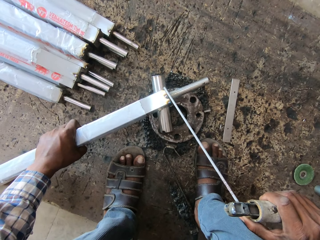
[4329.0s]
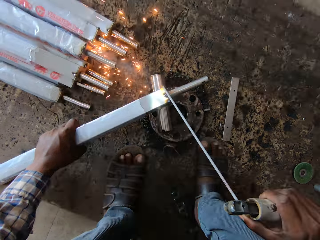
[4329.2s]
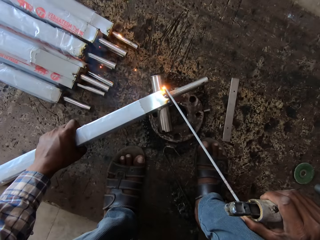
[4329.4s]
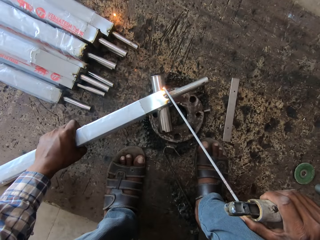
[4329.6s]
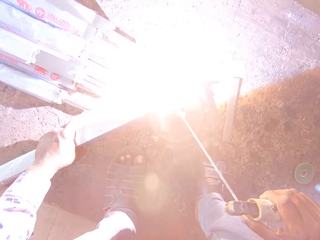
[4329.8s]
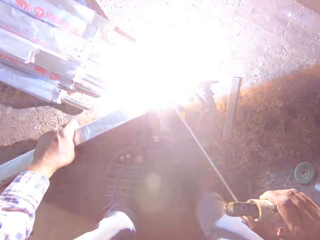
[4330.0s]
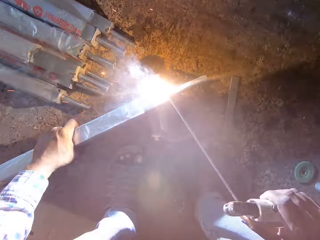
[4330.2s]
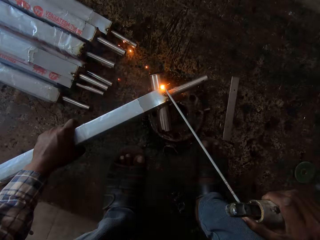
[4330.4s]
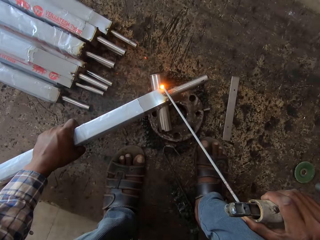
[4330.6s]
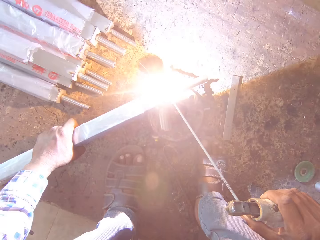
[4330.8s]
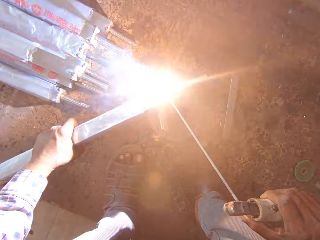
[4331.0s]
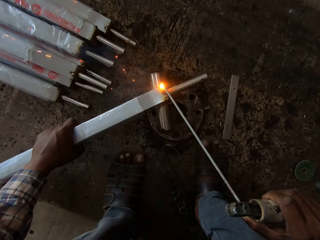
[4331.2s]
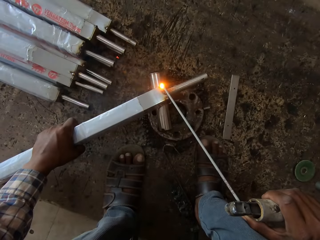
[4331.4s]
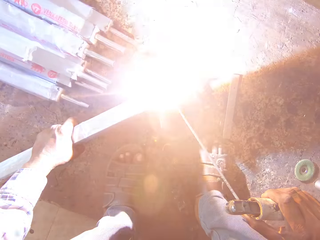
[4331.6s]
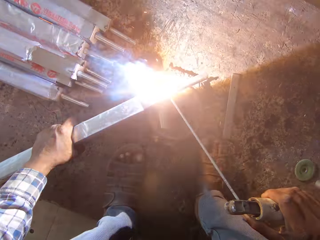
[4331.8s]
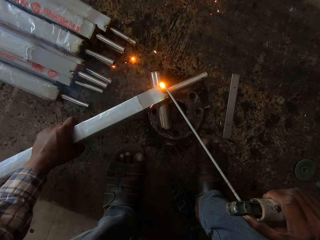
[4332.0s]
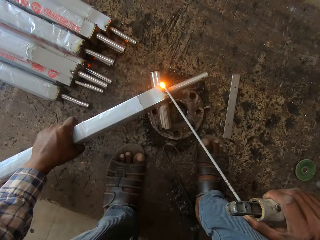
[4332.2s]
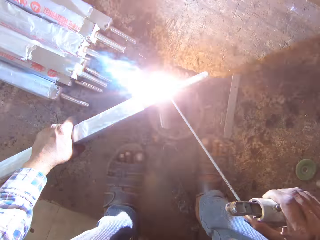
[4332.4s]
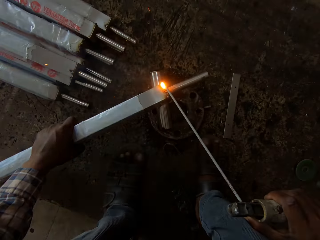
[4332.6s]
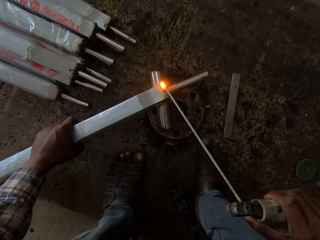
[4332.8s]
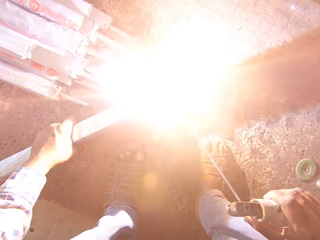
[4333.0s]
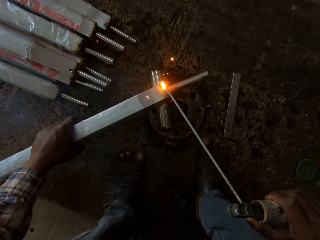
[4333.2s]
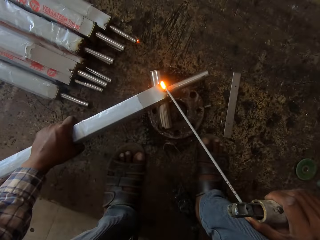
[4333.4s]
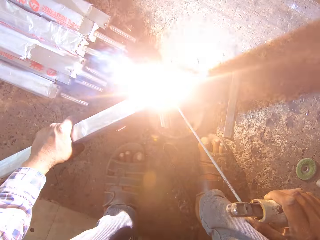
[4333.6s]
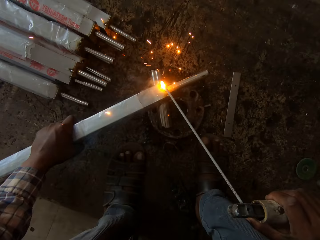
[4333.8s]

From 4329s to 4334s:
The camera wearer welds the square pipe with the electrode holder in his right hand.

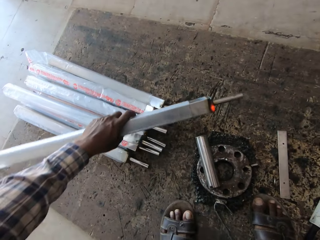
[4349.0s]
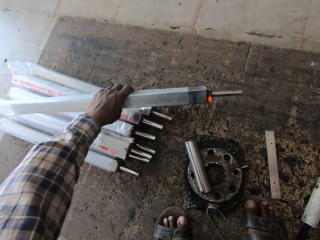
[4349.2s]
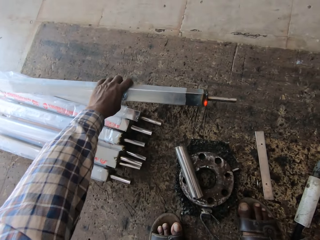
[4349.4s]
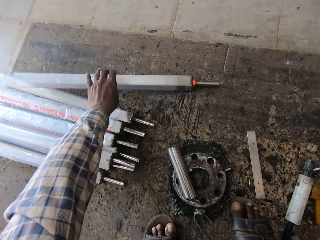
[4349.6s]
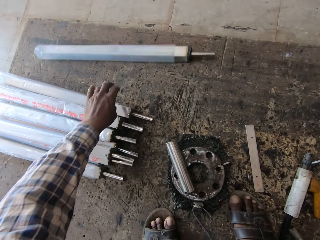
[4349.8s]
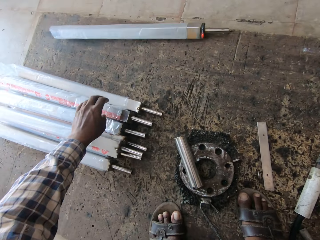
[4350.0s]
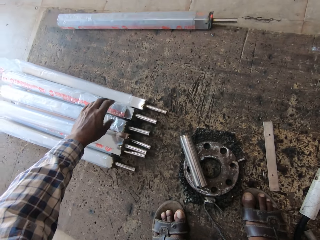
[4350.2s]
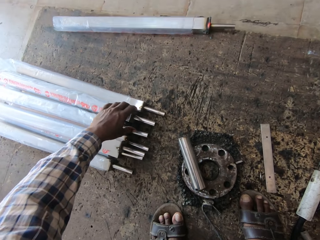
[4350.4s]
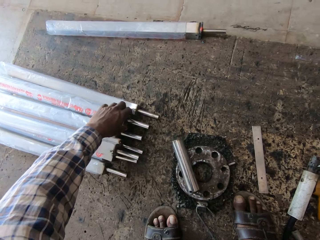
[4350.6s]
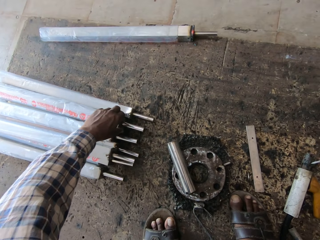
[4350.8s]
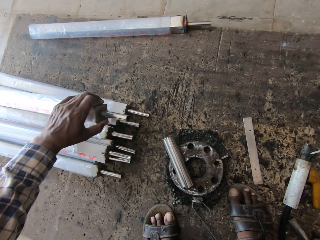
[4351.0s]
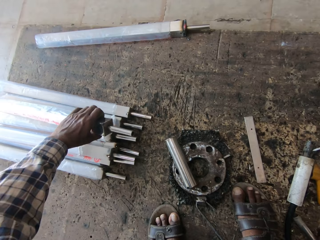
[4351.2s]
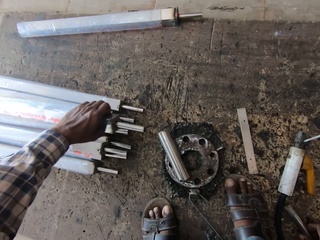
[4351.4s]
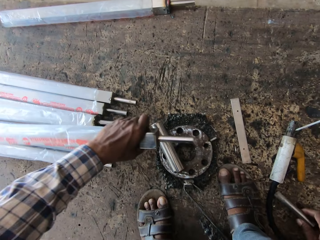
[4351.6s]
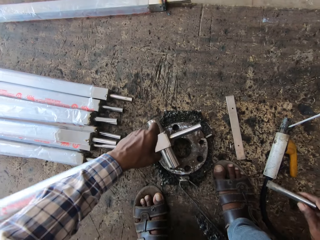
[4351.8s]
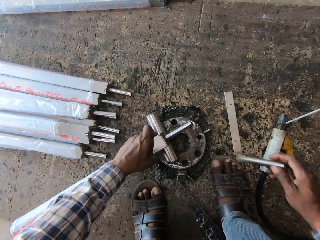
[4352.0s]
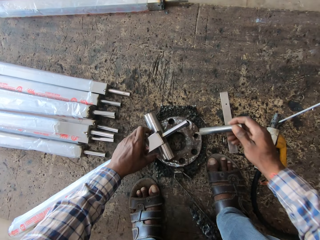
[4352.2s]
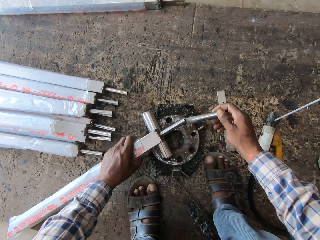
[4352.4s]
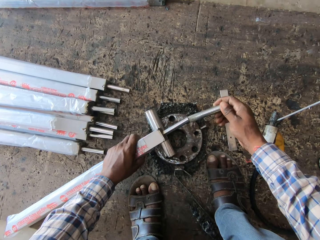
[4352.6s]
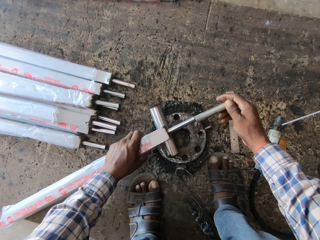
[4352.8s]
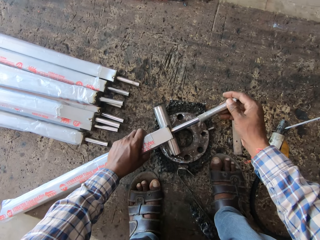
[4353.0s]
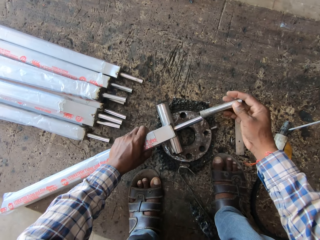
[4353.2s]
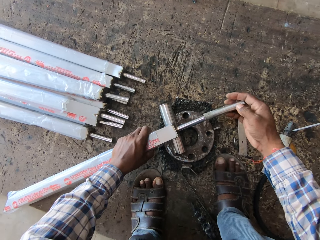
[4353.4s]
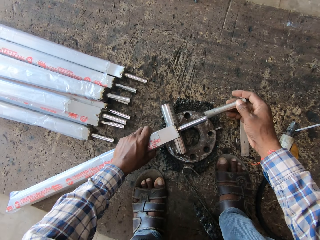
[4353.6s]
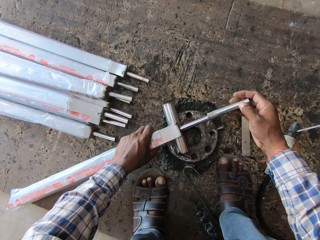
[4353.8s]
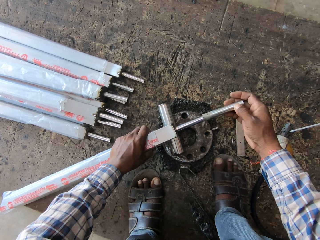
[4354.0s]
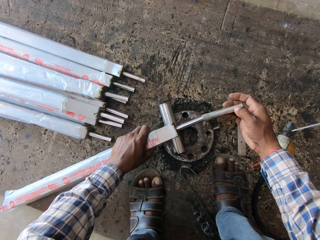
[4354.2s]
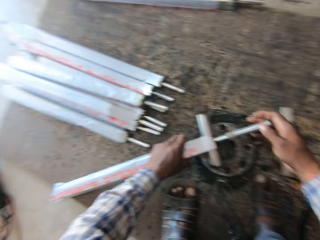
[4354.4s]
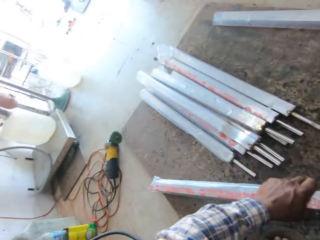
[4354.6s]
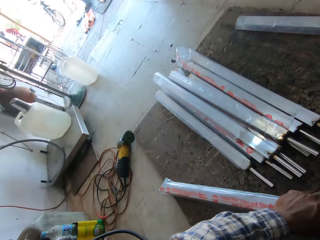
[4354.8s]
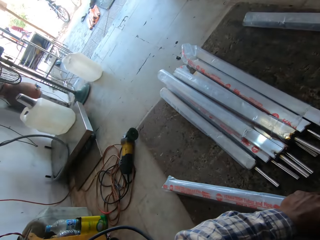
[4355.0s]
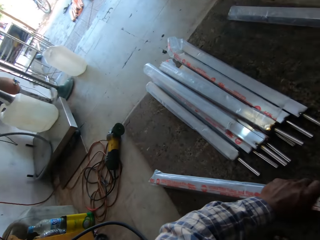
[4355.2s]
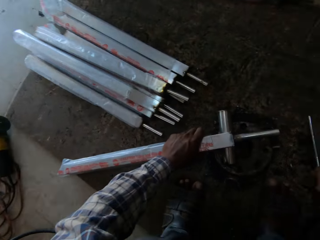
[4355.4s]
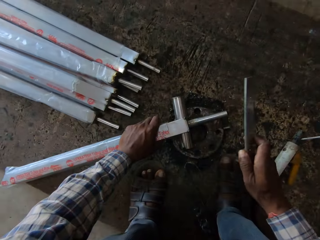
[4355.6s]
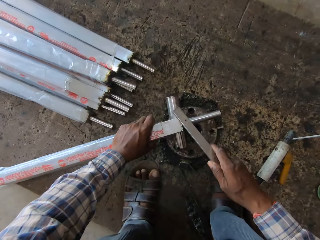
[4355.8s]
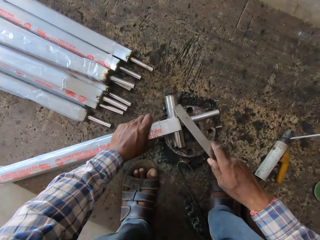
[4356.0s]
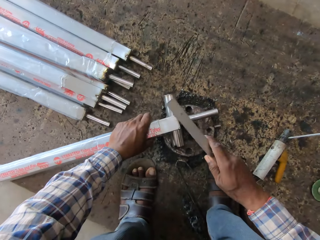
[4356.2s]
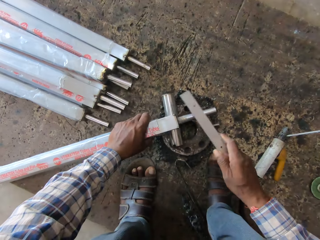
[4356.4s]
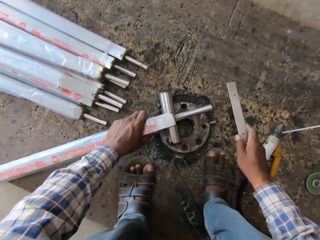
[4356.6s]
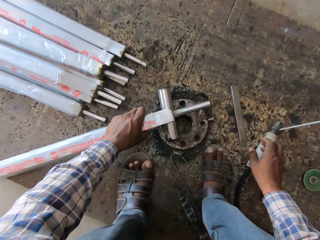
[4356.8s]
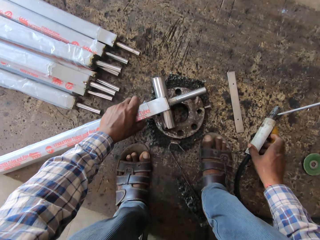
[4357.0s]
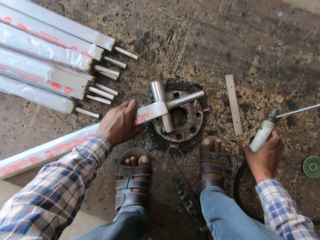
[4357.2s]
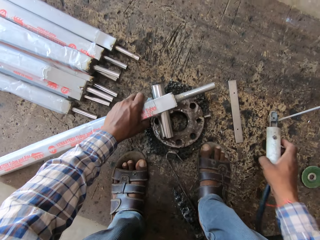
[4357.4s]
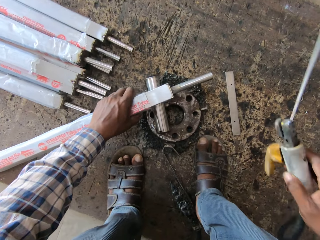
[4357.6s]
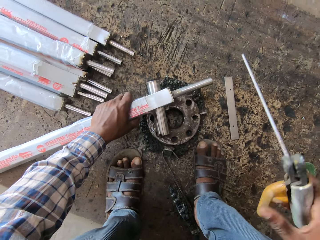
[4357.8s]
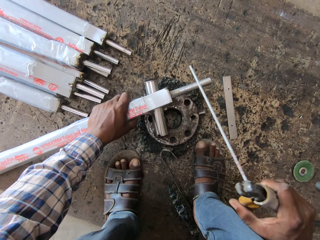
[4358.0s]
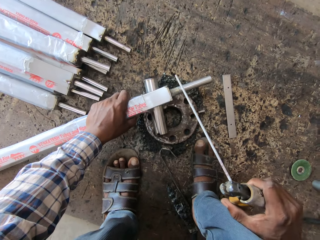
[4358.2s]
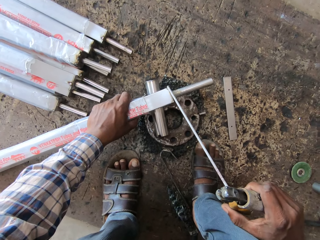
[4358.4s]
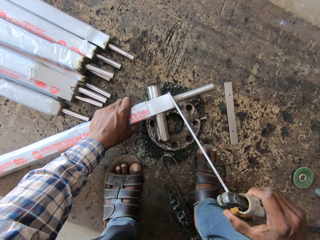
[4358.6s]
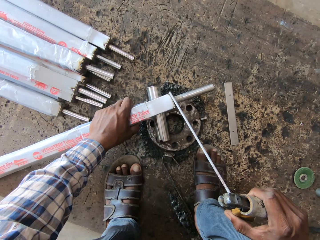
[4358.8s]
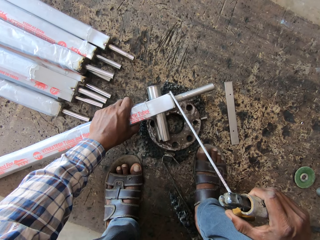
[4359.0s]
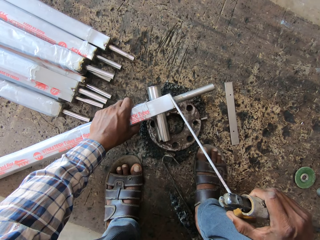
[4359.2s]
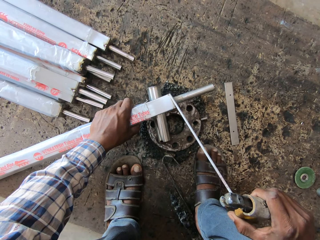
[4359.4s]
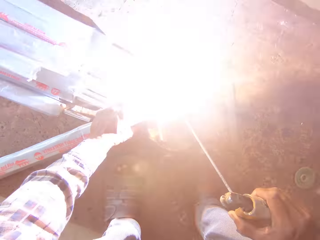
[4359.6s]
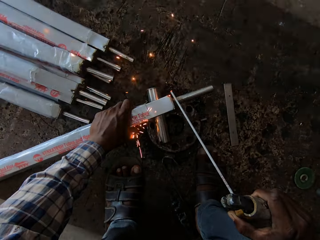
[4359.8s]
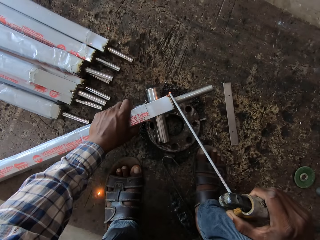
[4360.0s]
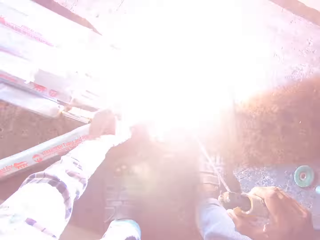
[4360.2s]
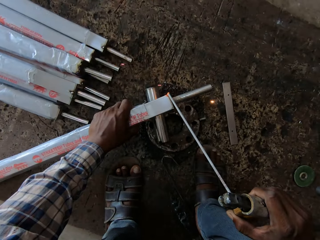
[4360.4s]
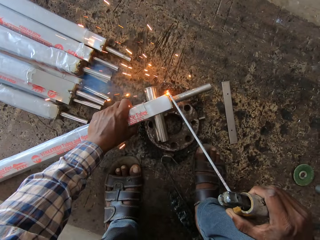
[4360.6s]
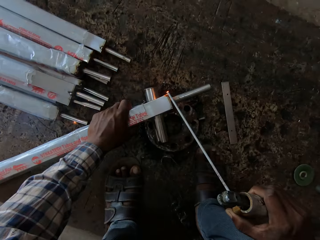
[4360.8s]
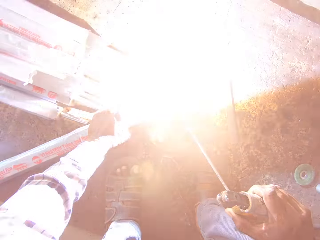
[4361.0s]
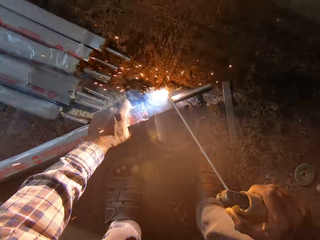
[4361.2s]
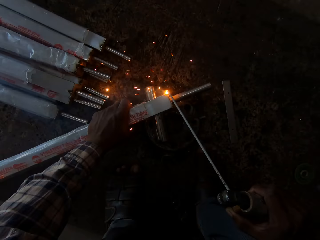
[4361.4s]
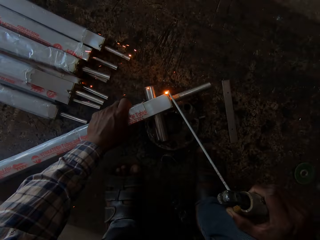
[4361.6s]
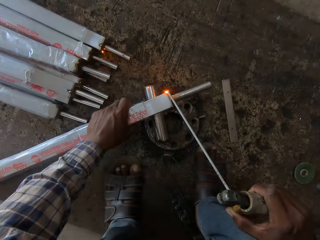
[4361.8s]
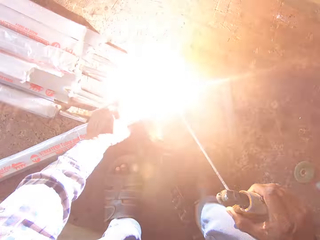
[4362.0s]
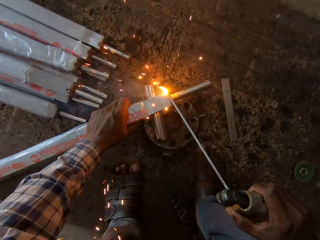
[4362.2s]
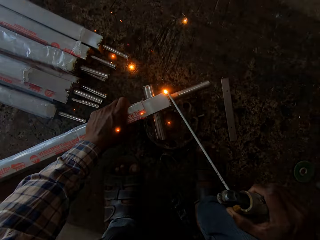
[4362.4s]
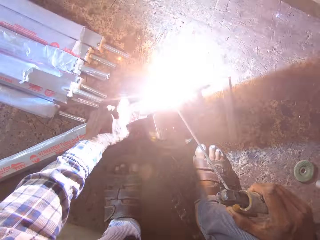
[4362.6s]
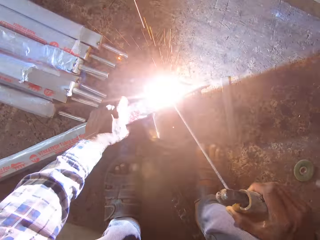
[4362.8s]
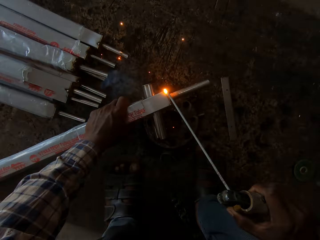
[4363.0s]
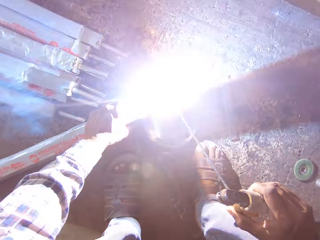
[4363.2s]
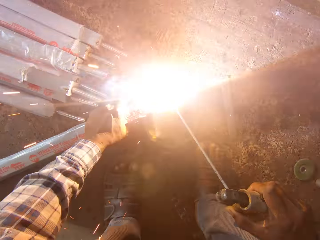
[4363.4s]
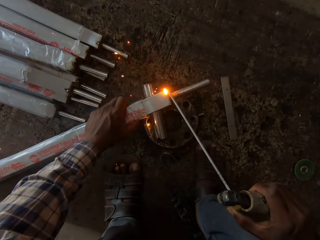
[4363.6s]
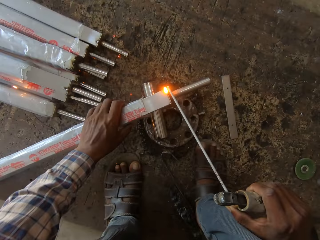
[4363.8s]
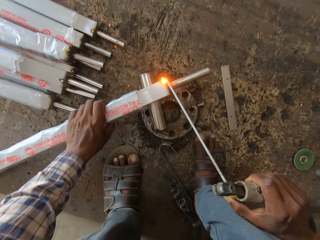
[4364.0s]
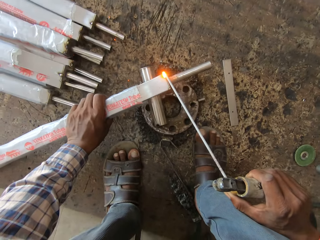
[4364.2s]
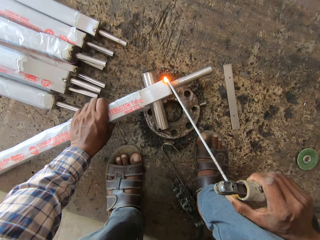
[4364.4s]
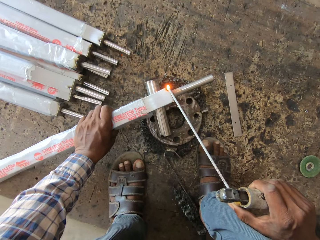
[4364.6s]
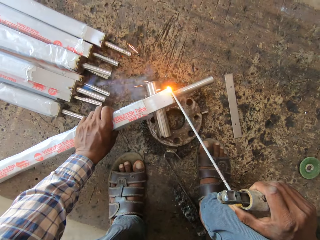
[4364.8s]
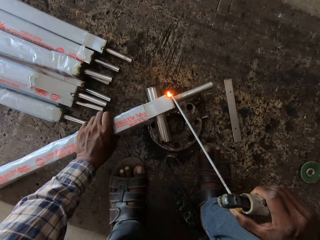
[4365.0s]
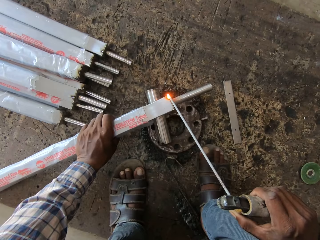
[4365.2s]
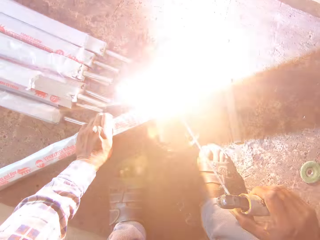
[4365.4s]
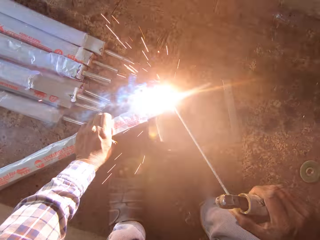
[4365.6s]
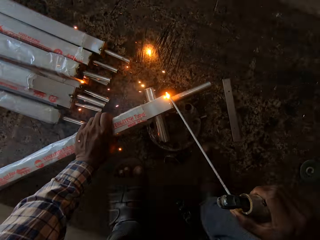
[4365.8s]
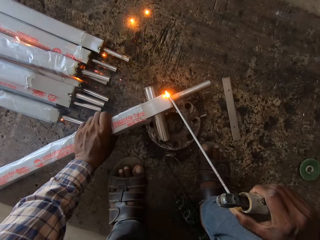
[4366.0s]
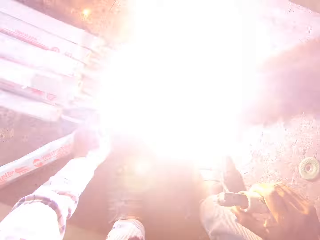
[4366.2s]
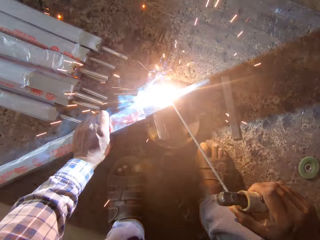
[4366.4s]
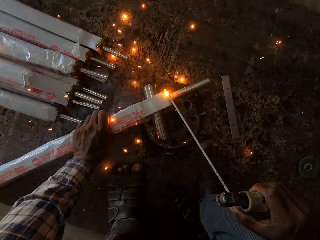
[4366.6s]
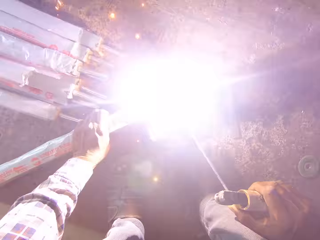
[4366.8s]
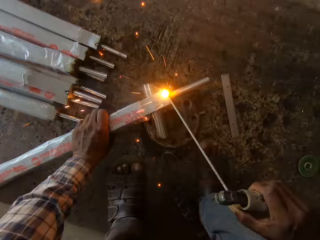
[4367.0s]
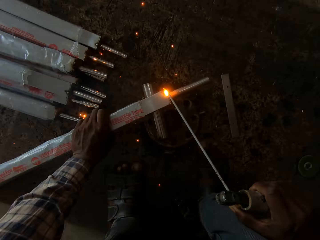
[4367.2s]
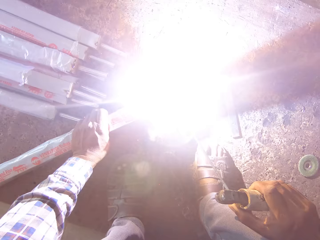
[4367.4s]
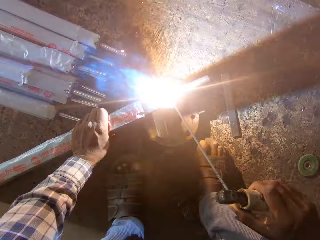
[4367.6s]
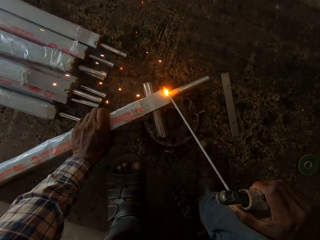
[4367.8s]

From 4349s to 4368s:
The camera wearer drops the aluminum rod on the workshop board with his left hand. He picks an aluminum rod from a stack of aluminum rods with his left hand. He places the edge of the aluminum rod on a round iron with his left hand. He attaches the cylindrical iron into the edge of the aluminum rod with his right hand. He picks the mini steel from the workshop board with his right hand. He hits the mini steel on the aluminum rod with his right hand. He drops the mini steel on the workshop board with his right hand. He picks the blowtorch from the workshop board with his right hand. He welds the edge of the aluminum rod with the blowtorch in his right hand.
